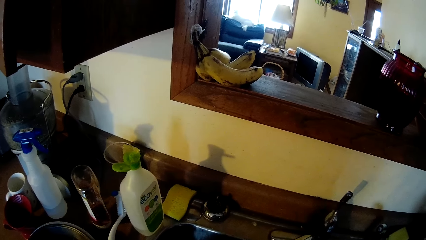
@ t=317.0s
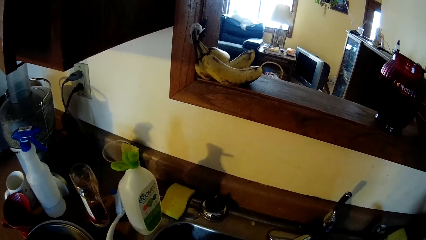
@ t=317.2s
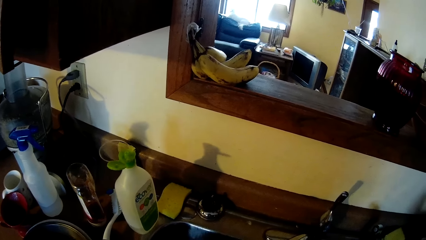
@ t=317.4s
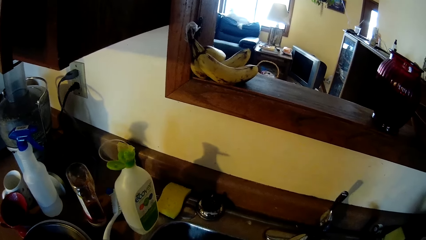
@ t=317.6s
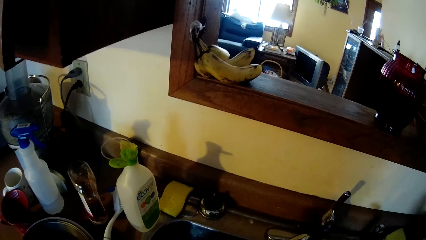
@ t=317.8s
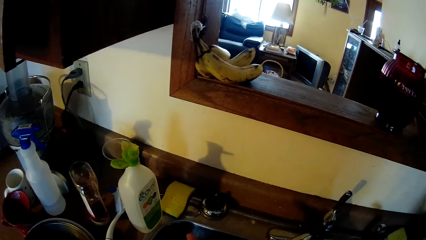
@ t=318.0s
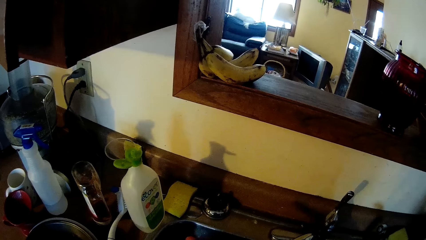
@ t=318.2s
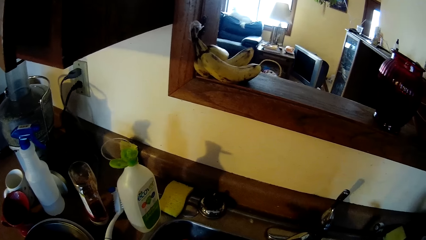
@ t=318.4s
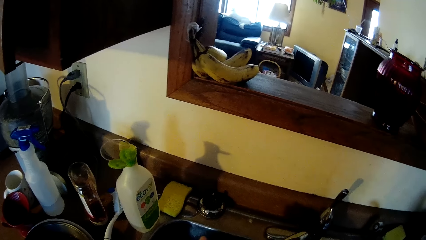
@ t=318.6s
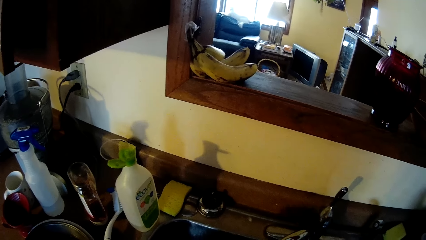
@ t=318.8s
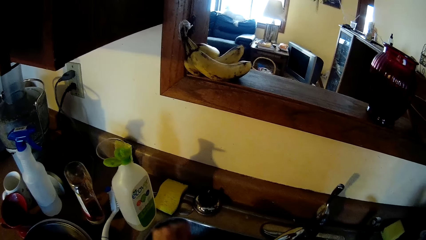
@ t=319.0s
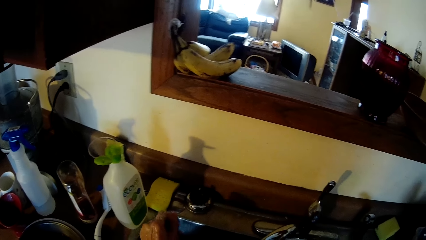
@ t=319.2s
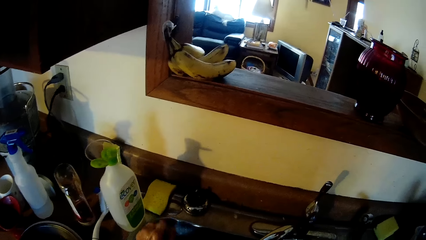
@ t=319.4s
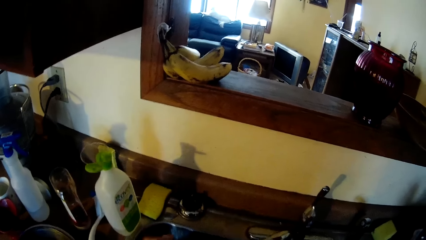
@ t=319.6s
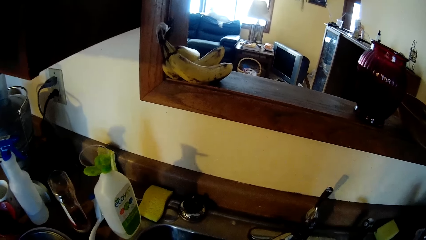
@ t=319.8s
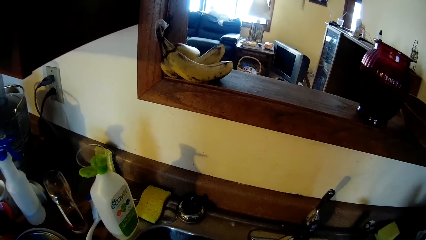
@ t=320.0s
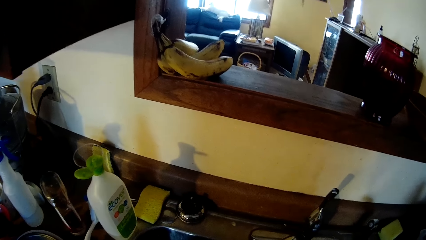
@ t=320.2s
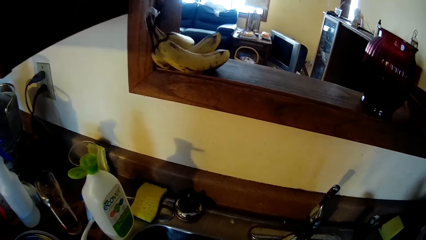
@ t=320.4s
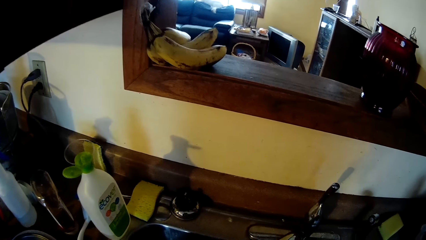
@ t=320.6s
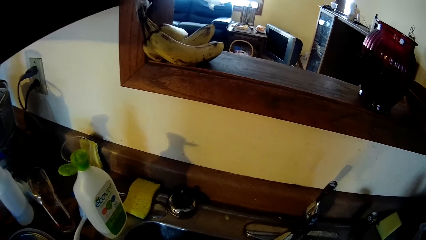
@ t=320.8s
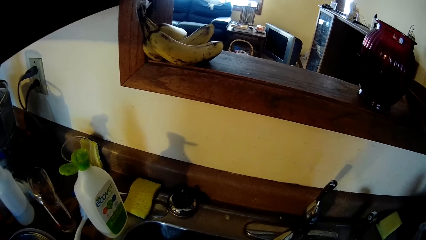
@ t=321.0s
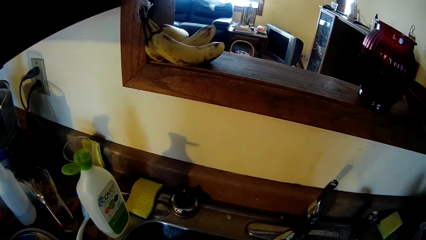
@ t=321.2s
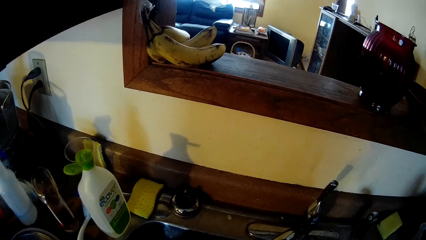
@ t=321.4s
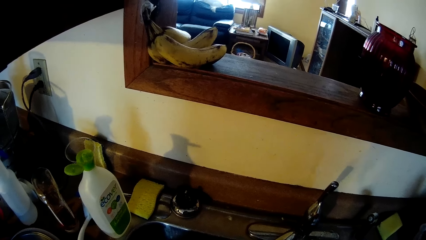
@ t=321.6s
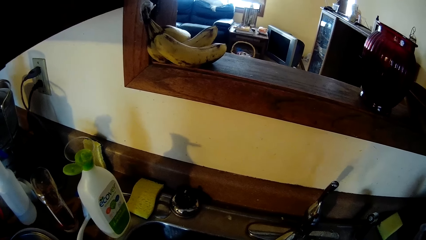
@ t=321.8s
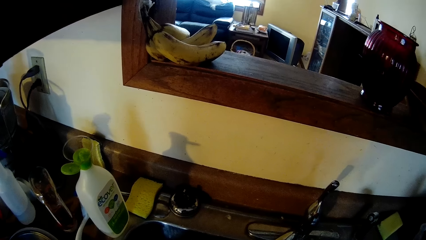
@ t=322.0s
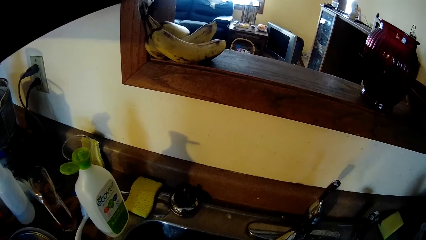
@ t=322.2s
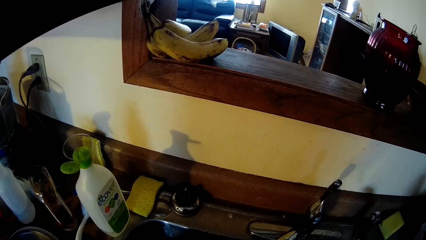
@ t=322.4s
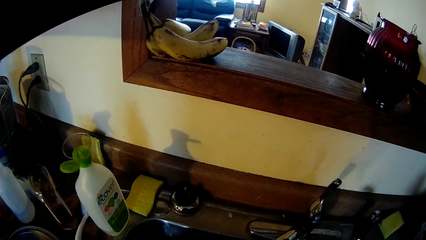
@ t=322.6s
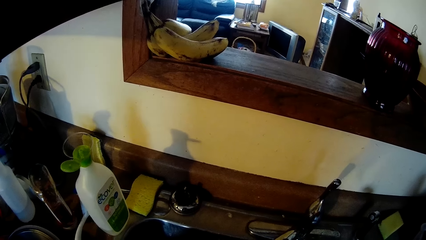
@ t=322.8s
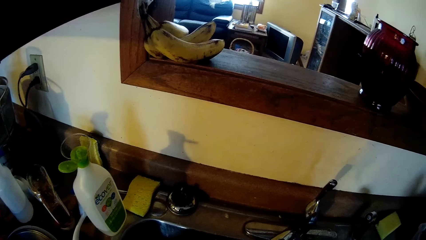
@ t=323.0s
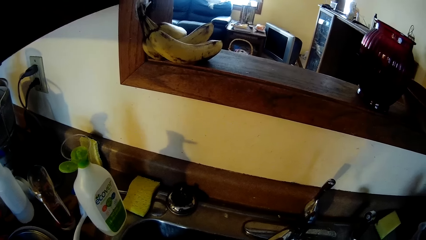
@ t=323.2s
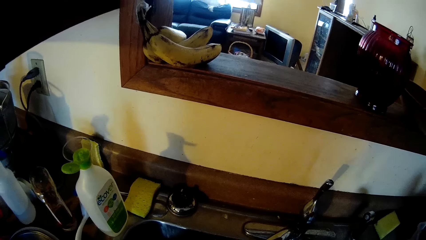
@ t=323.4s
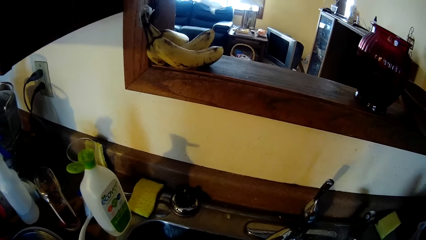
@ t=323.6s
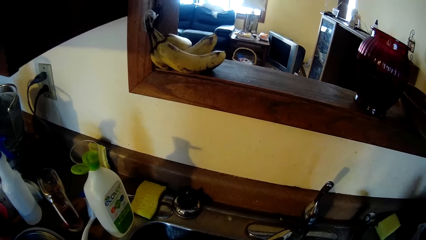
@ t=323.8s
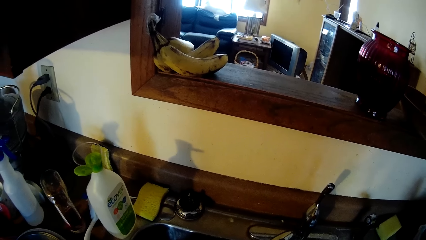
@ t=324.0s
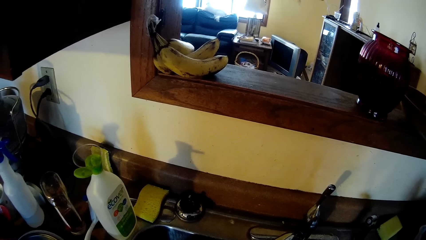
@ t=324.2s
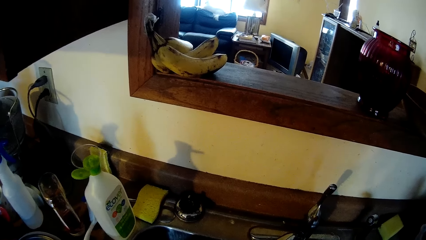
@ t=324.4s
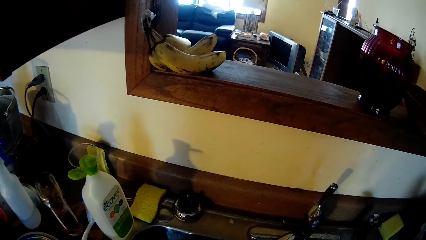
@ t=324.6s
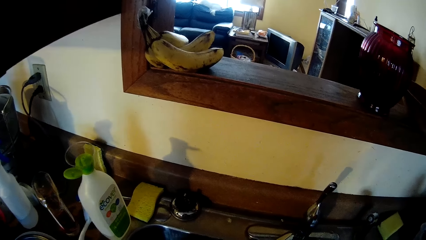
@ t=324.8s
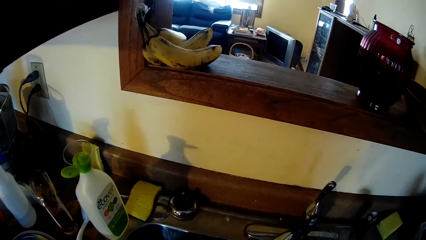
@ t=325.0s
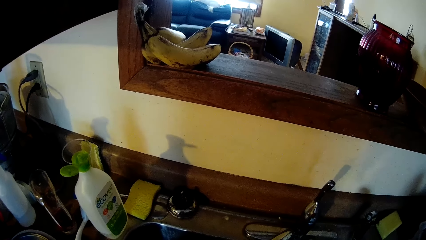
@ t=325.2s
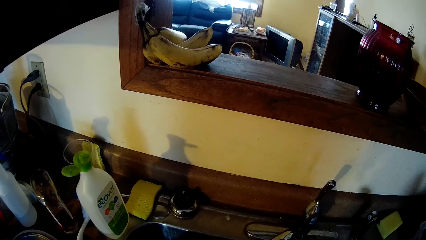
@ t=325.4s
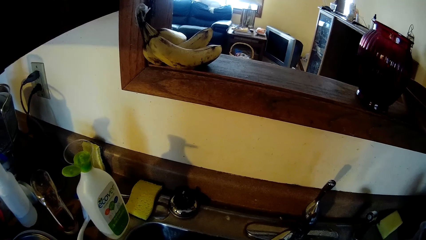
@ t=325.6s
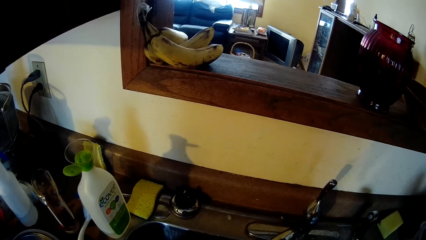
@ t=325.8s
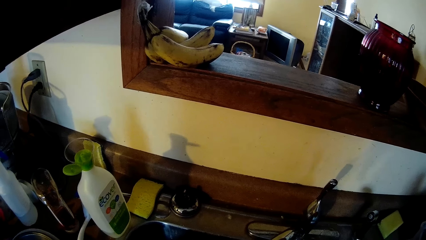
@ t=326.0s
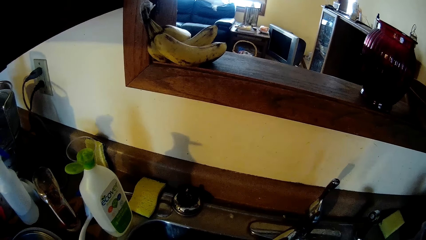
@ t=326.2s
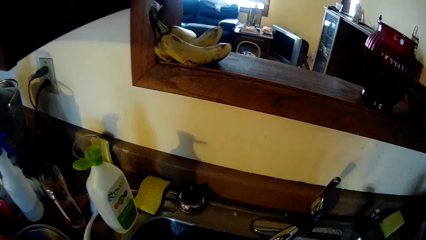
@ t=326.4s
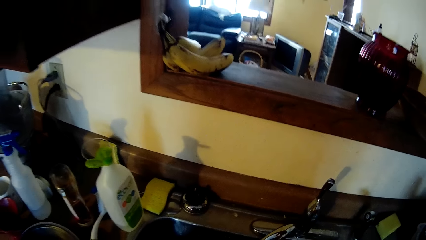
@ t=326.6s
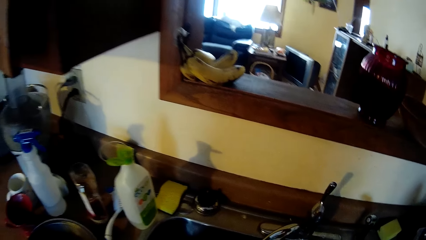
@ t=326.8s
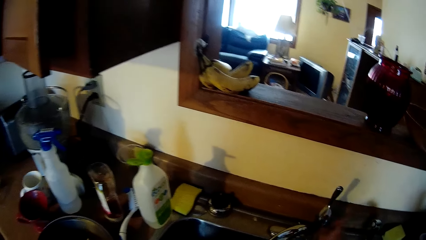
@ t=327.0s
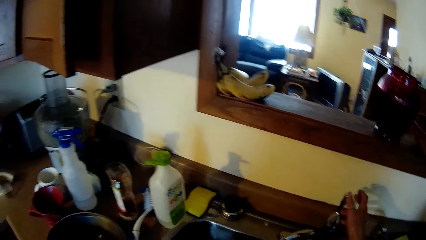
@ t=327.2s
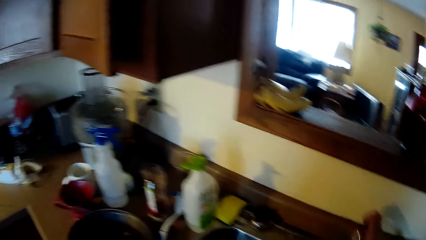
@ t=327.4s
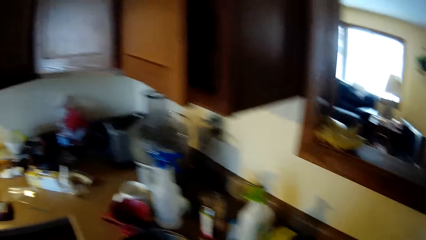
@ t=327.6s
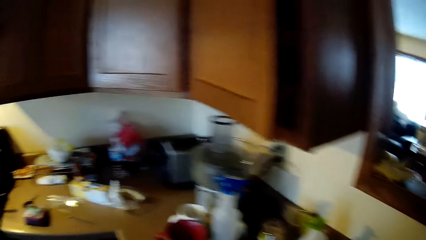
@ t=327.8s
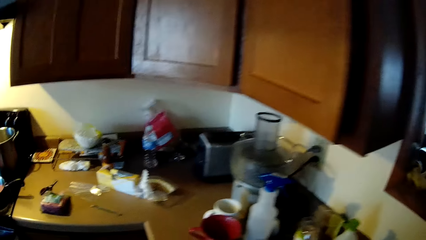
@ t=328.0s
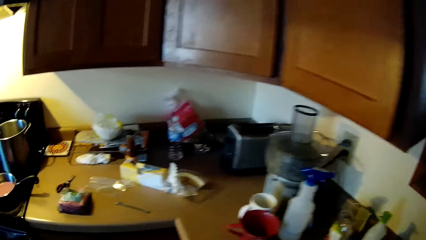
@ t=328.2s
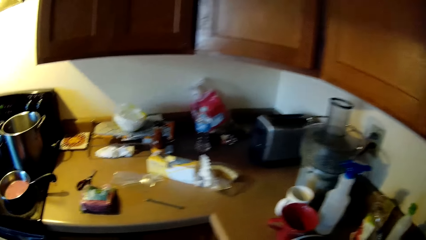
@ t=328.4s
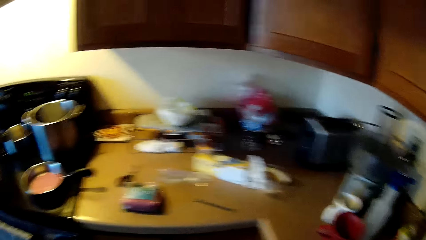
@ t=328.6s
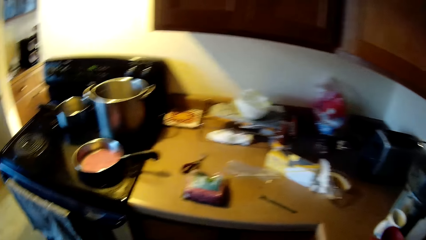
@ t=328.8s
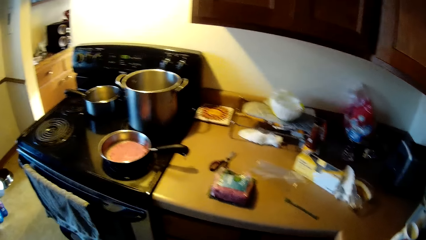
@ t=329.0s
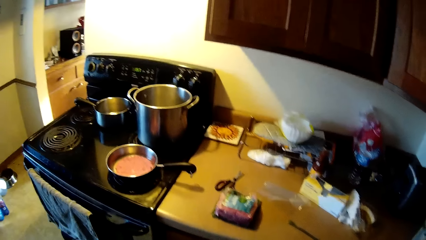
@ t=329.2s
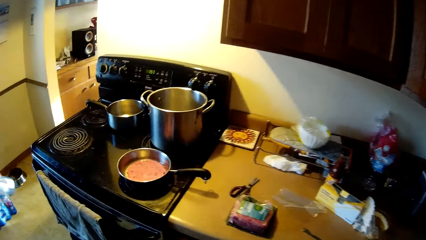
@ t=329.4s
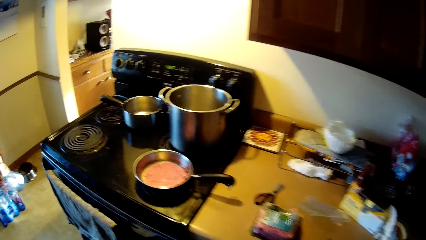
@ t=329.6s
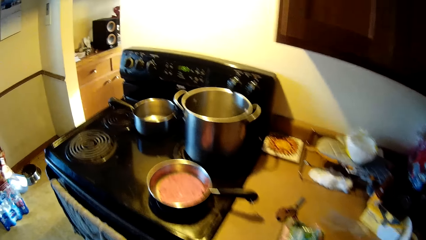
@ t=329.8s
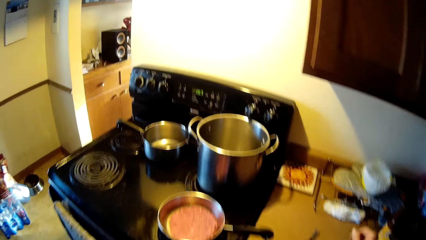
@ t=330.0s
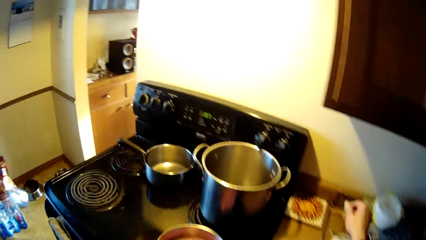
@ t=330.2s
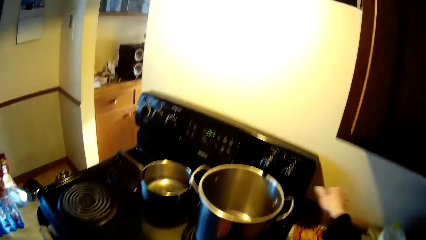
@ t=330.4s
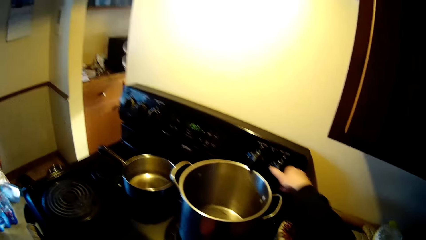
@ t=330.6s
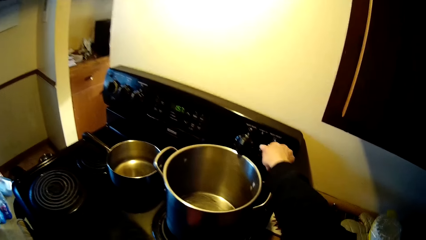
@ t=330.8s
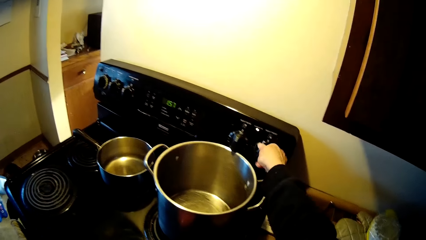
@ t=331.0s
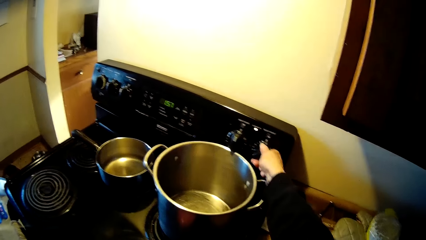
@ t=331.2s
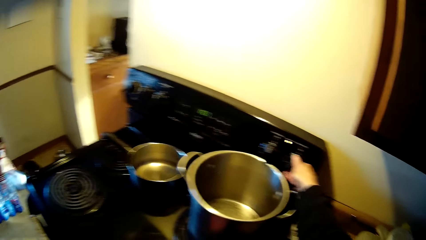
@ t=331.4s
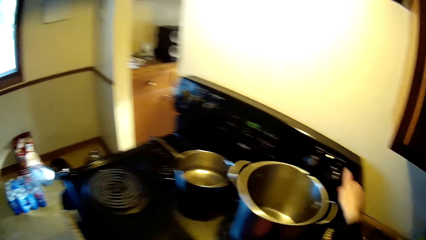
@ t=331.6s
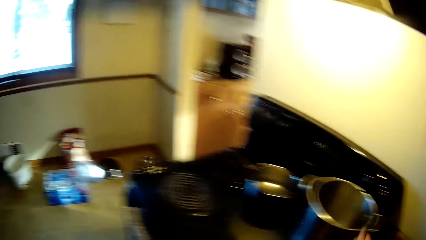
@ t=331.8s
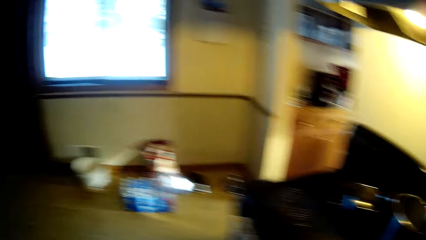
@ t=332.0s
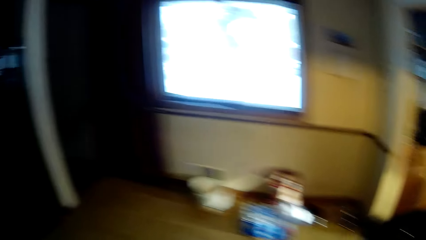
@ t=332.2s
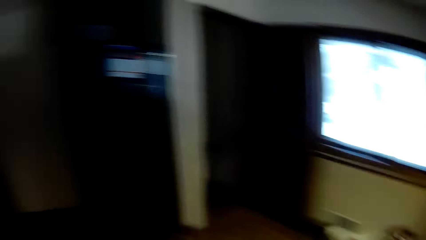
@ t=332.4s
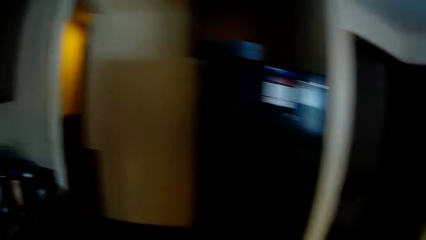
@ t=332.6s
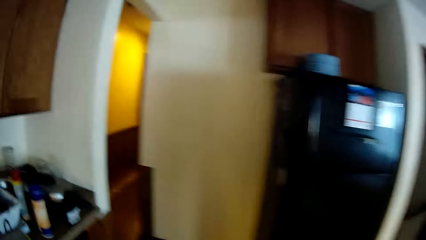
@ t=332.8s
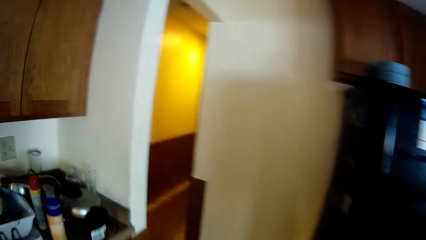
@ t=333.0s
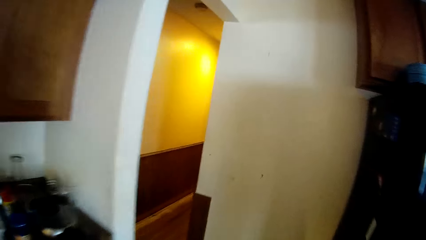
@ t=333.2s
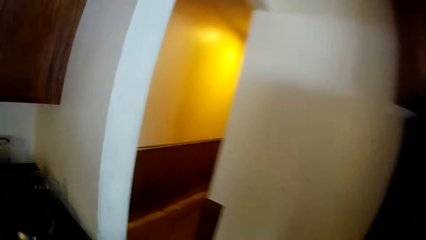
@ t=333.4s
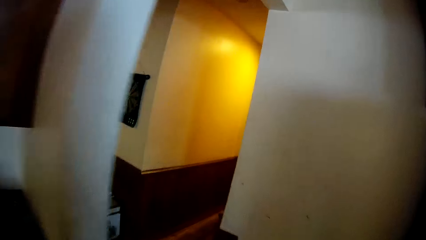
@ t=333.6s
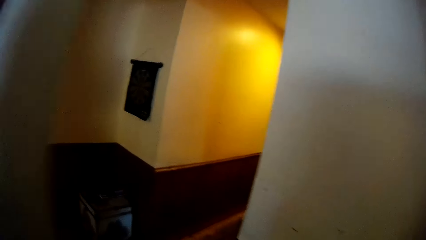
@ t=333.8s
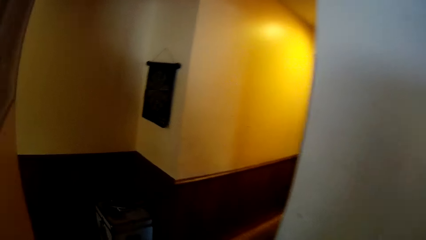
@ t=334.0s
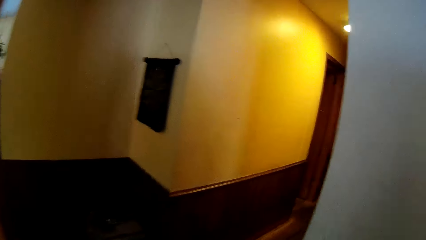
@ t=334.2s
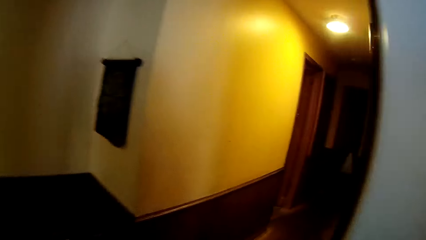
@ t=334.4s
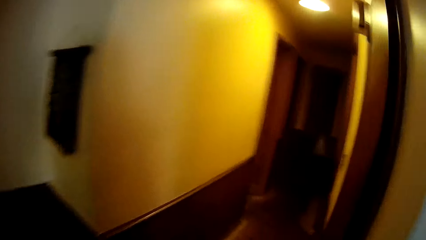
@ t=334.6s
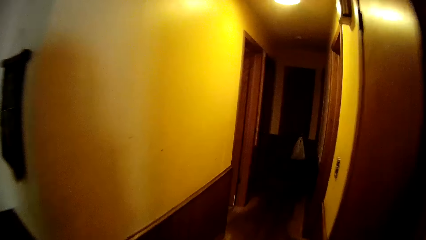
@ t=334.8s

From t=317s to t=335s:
The camera wearer turns on the tap. He turns around the countertop. He moves away from the sink. He moves towards the stove. He turns off the cooker with his right hand. He turns around the stove. He walks away from the cooker. He moves towards the door.
